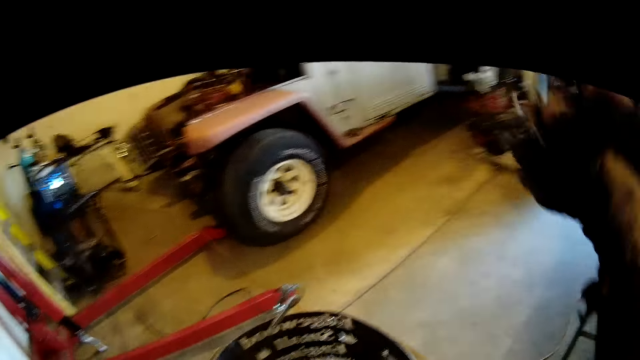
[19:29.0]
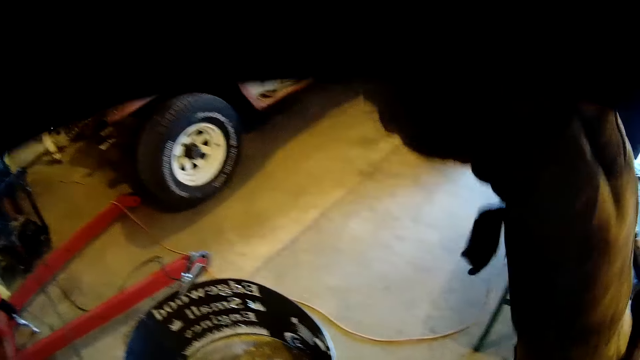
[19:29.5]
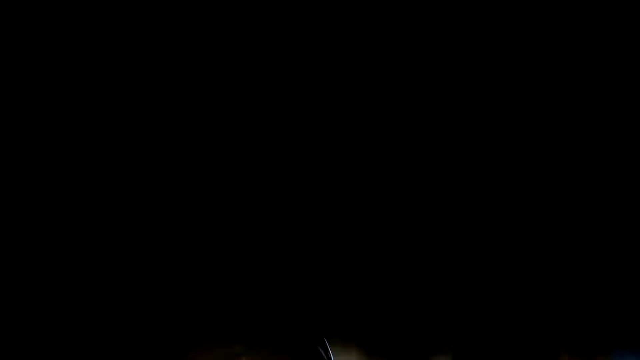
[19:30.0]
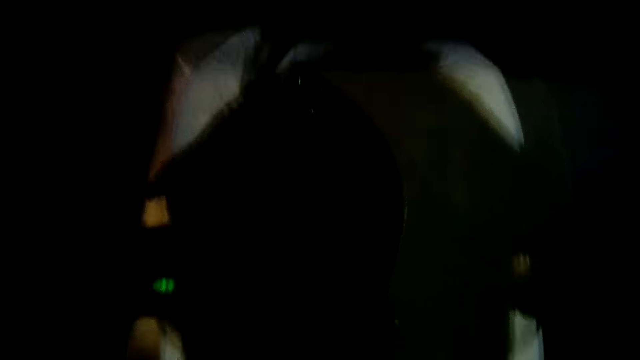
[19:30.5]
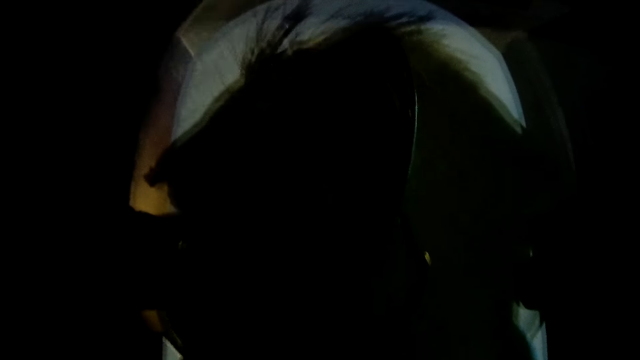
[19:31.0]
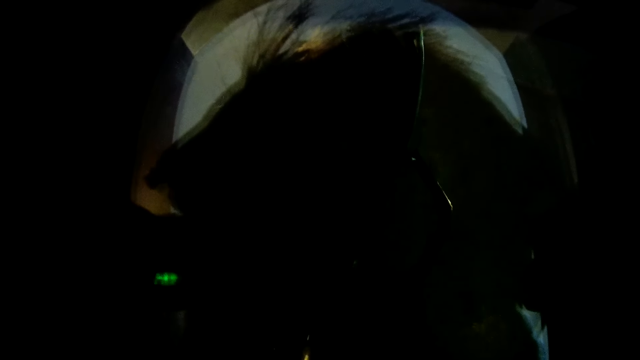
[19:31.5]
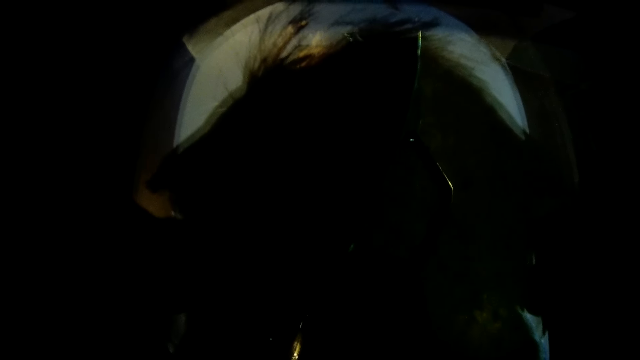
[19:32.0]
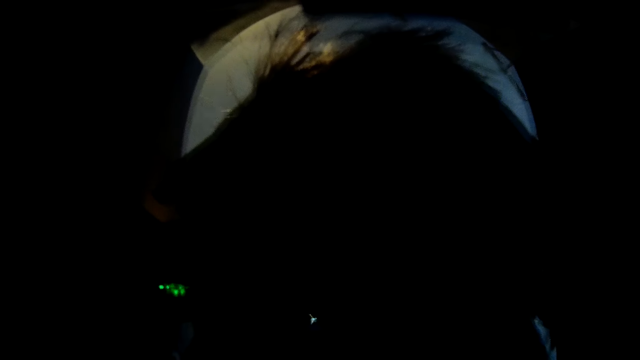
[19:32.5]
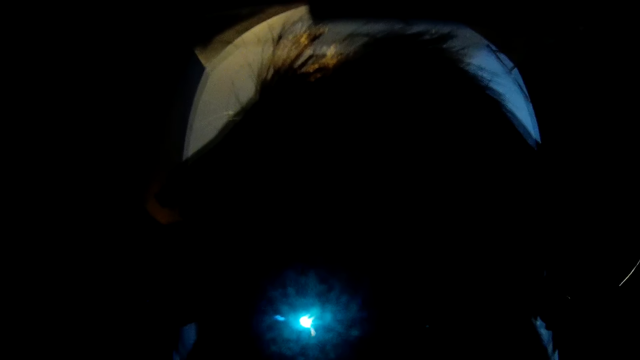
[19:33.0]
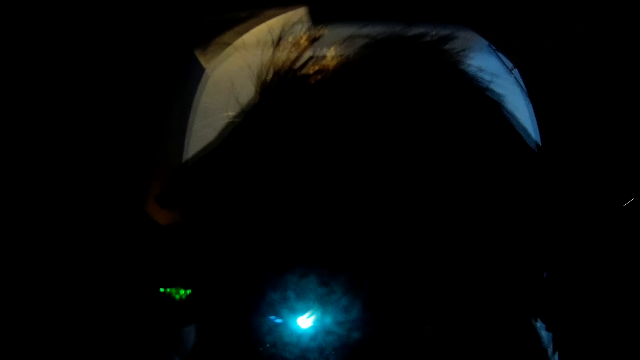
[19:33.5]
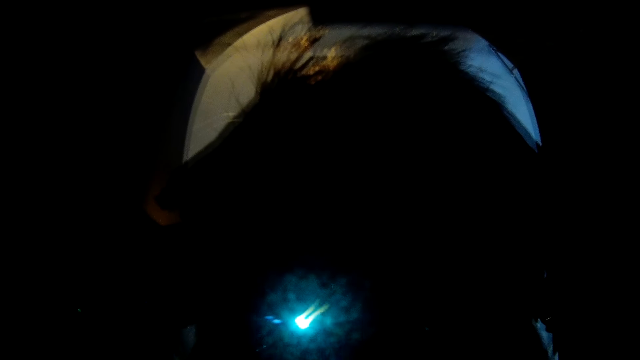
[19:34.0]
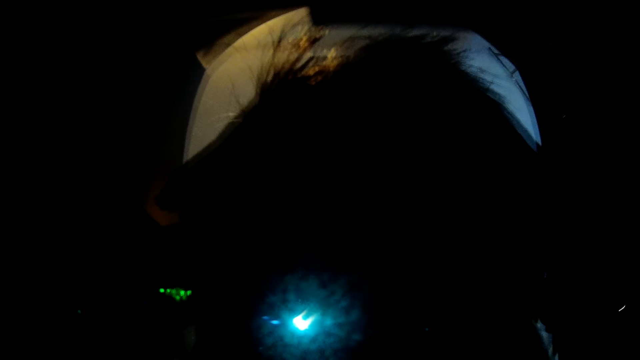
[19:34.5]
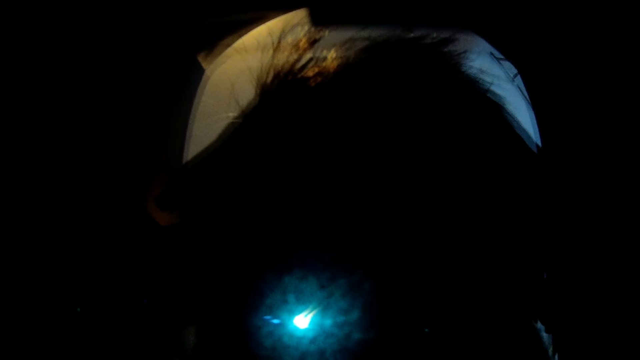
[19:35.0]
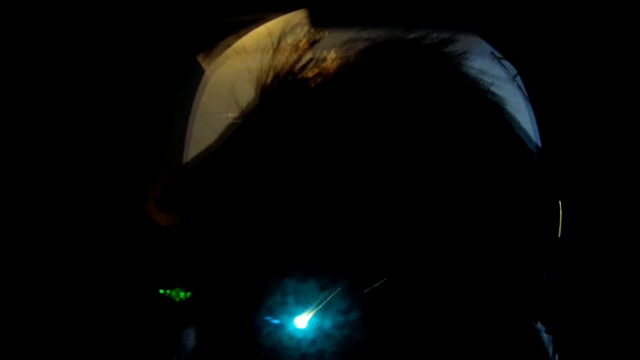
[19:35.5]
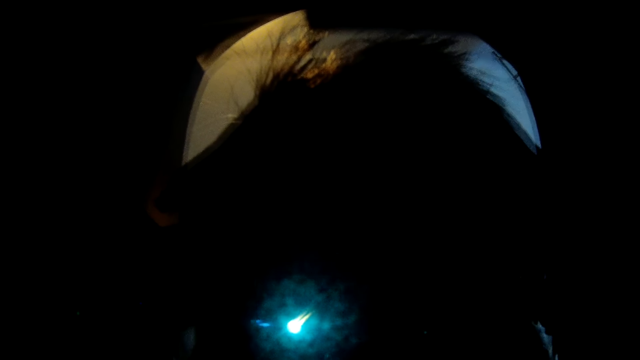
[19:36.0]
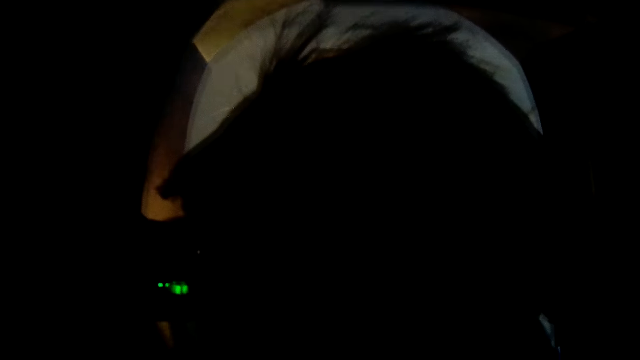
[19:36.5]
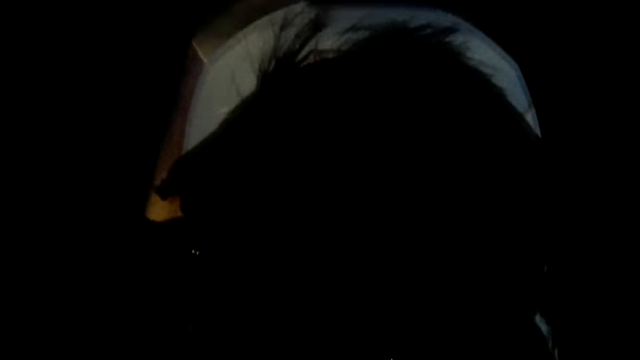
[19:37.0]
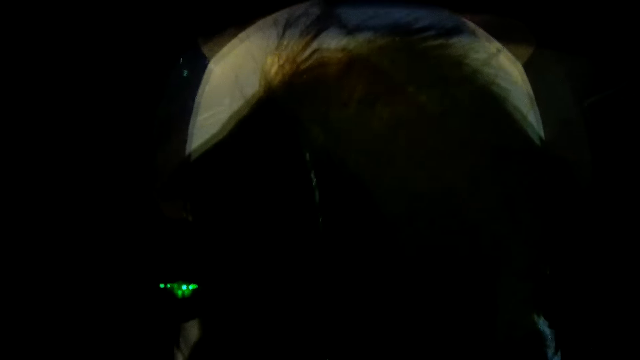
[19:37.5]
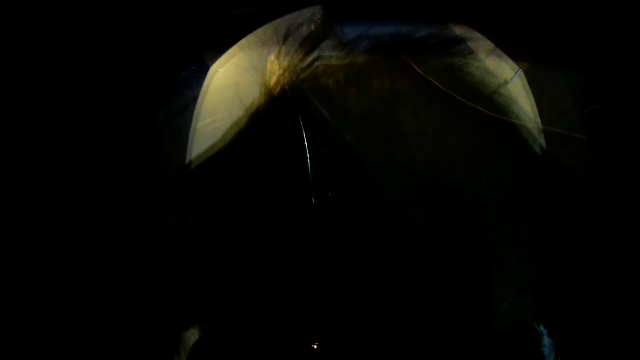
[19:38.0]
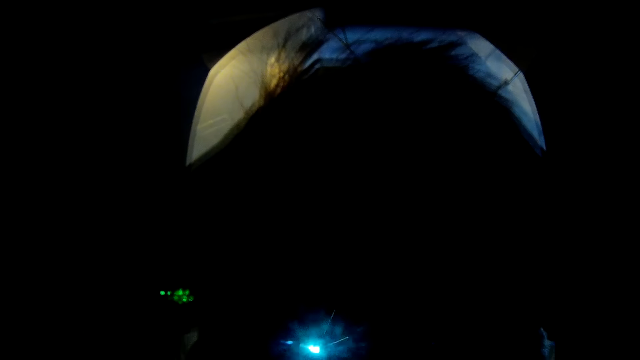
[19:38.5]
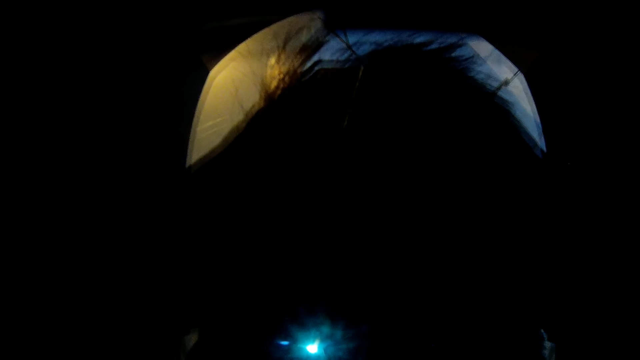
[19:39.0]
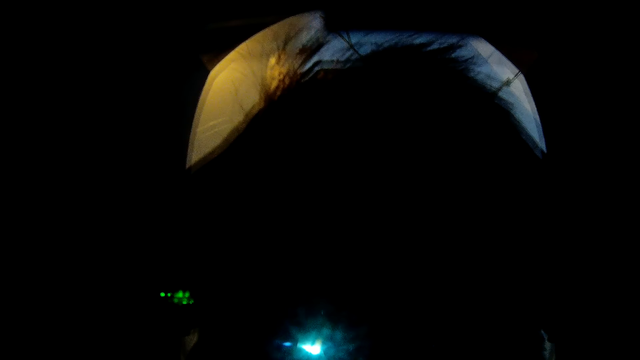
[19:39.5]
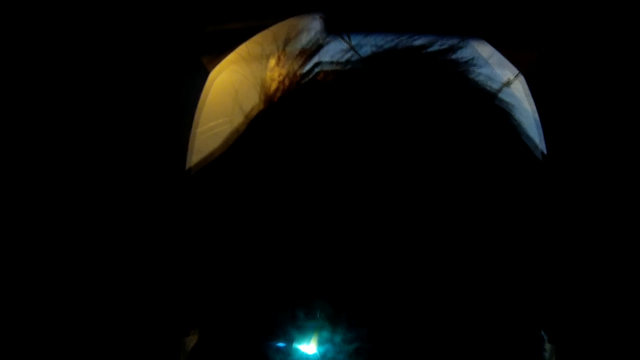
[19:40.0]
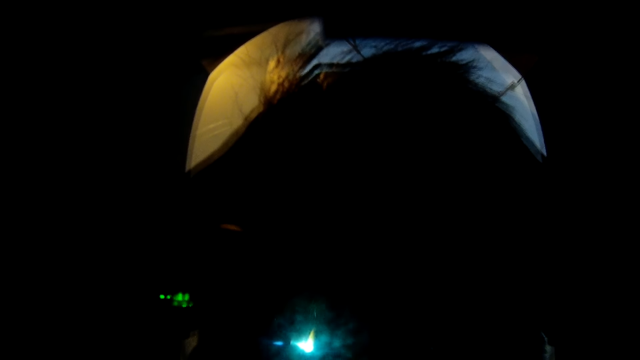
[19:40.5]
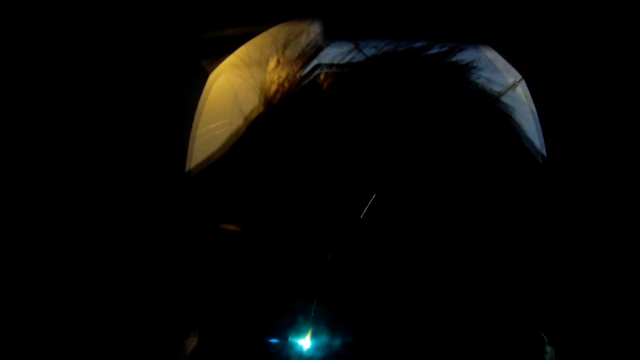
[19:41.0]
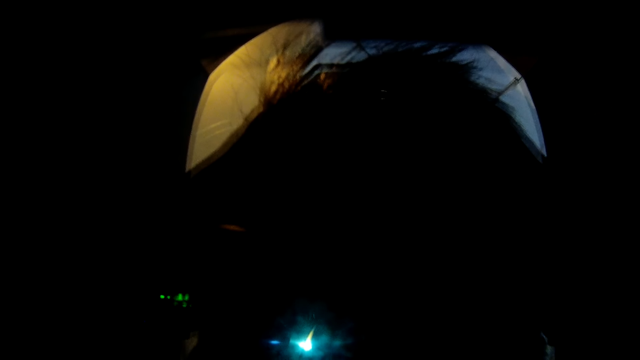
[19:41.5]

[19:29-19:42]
The camera wearer drops his face shield with his right hand. He welds the drum with a welding torch. He welds the drum with the welding torch again.

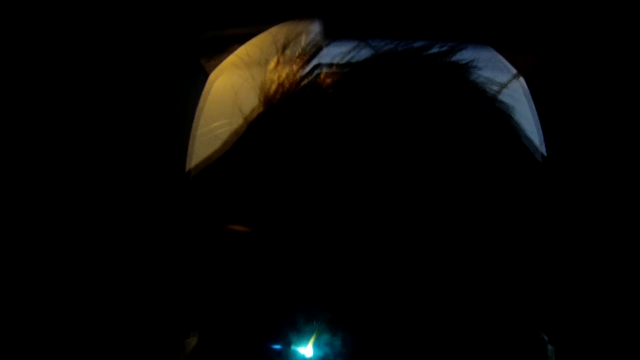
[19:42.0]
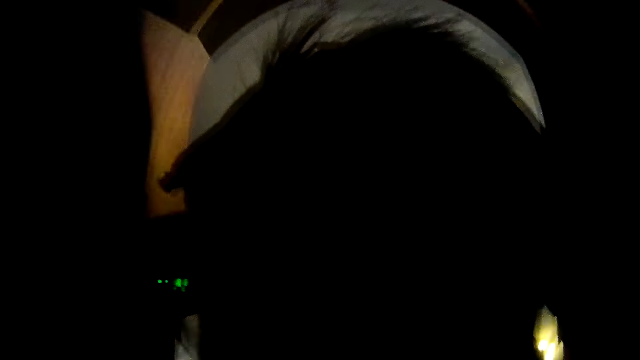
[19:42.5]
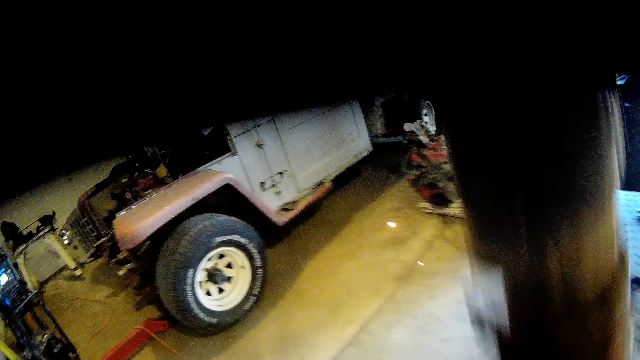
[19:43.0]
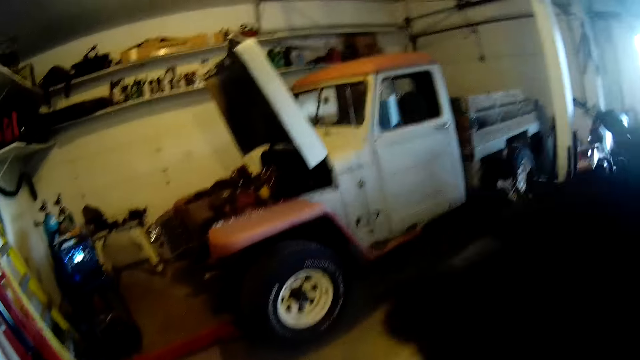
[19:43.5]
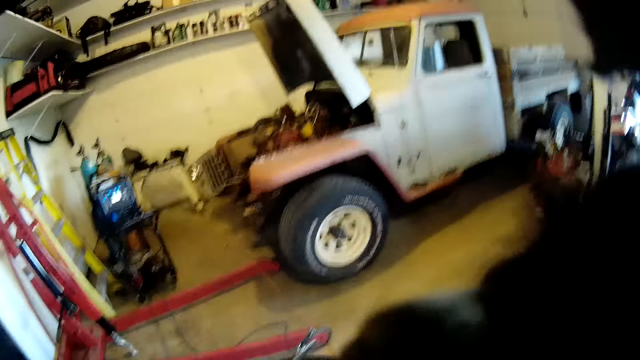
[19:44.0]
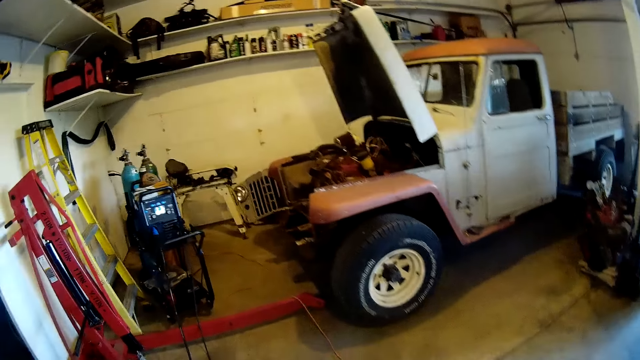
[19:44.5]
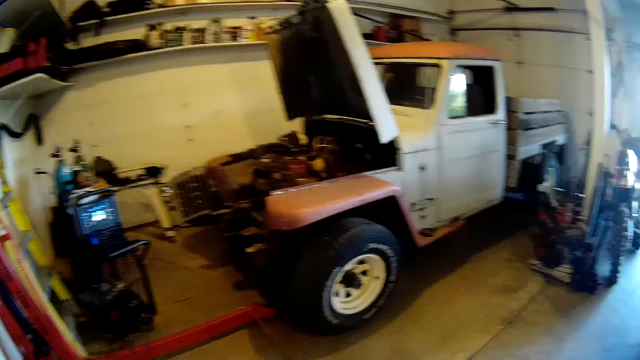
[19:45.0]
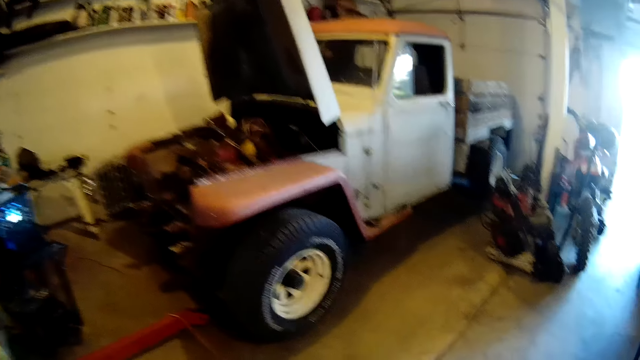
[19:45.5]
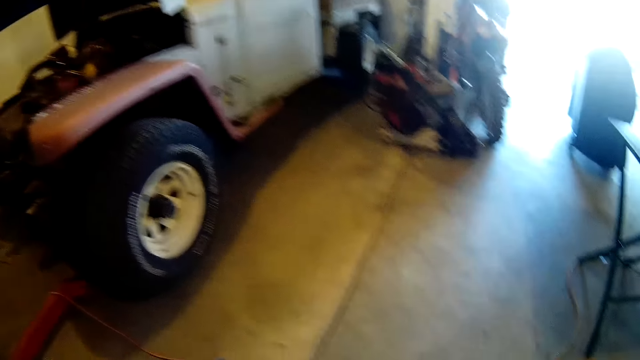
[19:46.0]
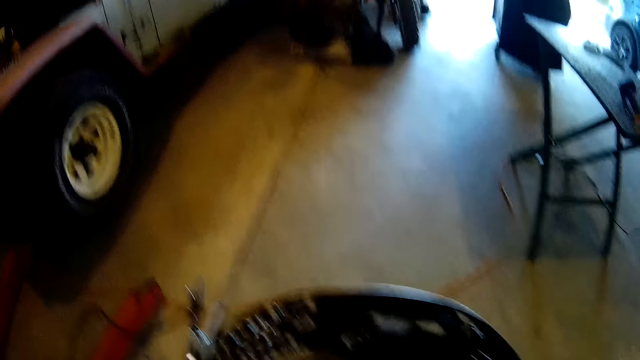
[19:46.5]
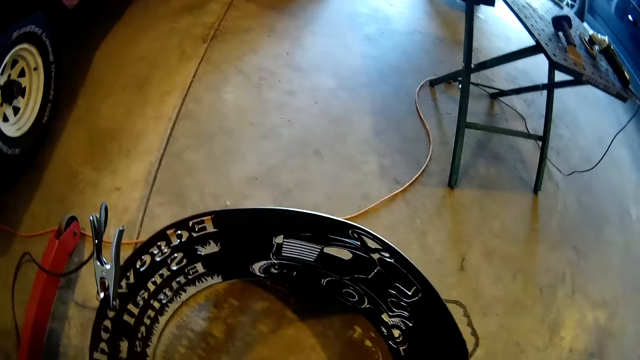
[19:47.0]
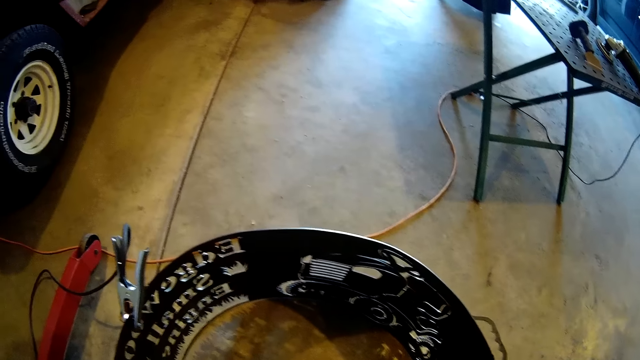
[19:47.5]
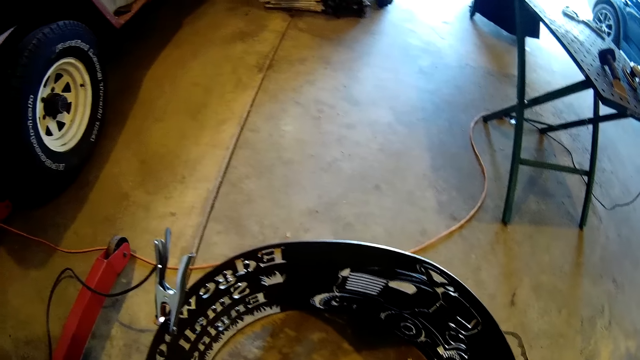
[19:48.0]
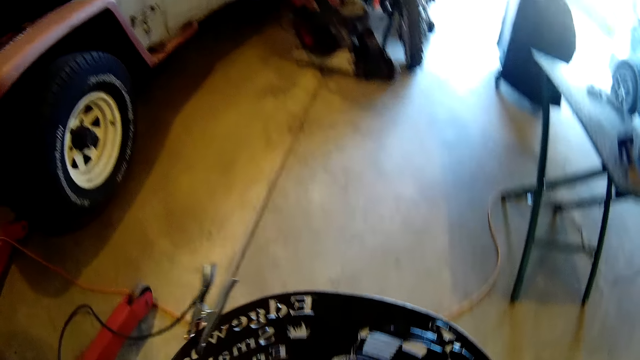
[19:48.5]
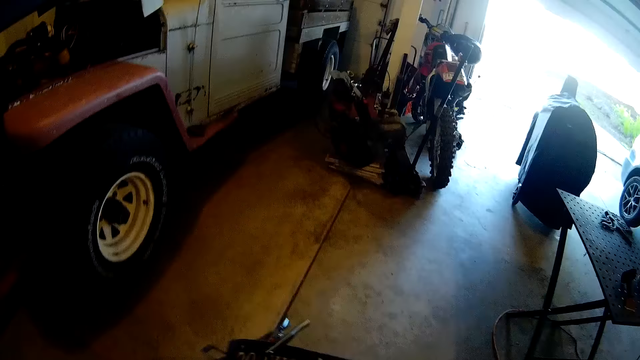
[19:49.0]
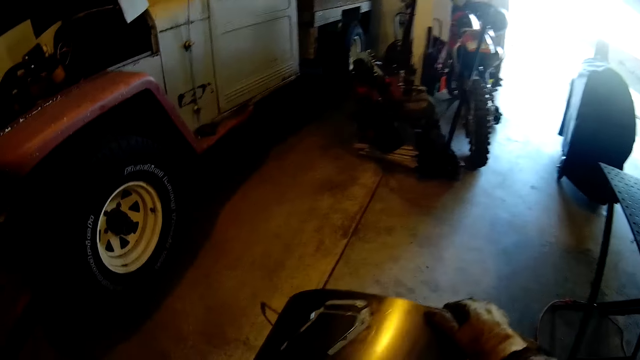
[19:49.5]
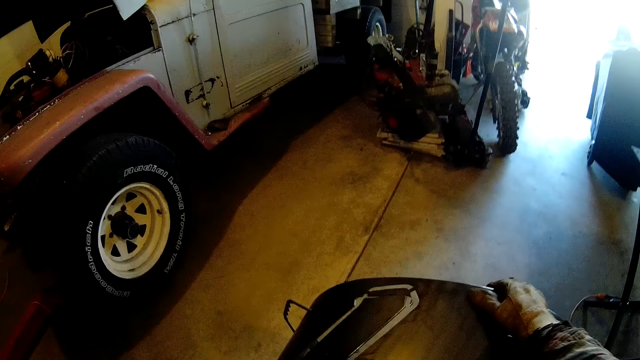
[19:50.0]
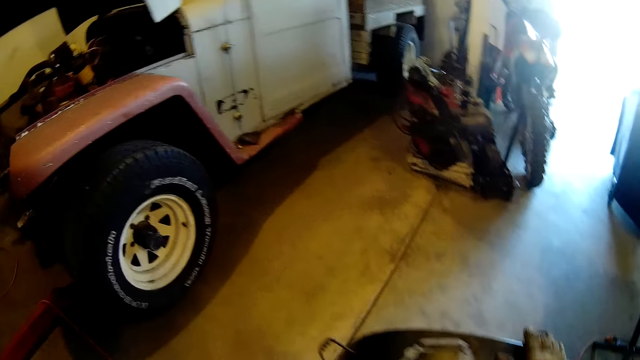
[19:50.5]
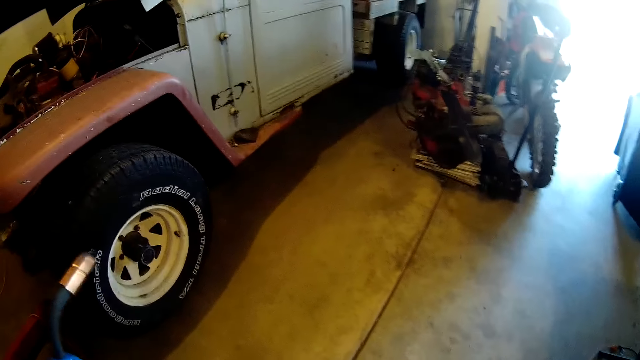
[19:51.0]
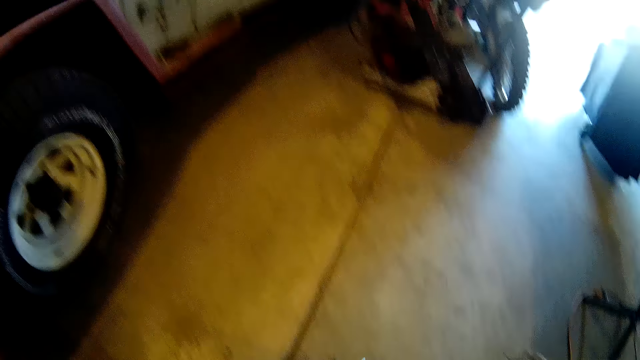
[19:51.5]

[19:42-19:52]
The camera wearer lifts his face shield with his right hand. He turns the metal piece or drum over with his right hand.
